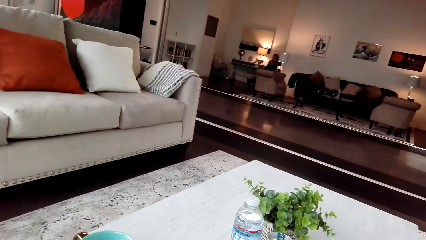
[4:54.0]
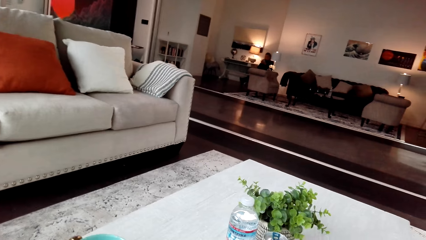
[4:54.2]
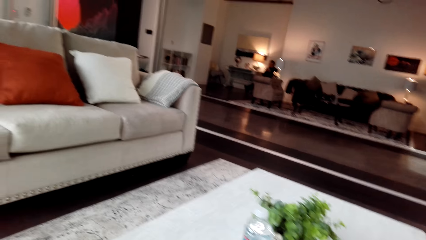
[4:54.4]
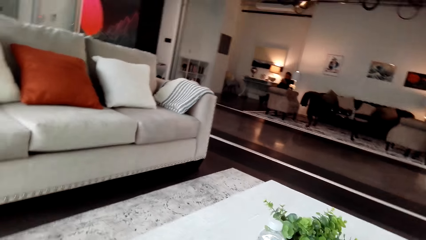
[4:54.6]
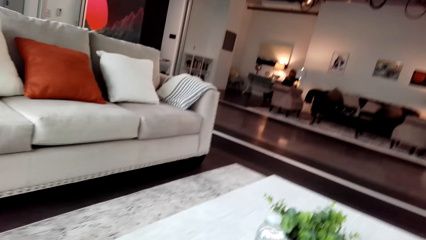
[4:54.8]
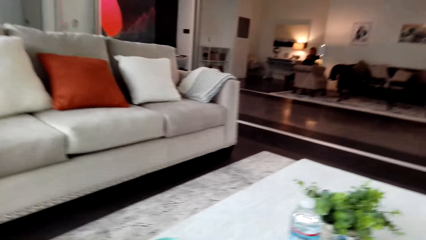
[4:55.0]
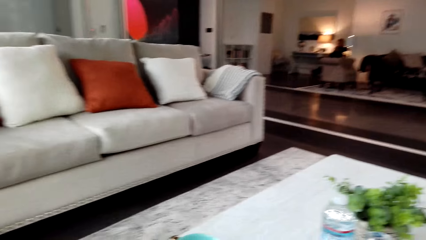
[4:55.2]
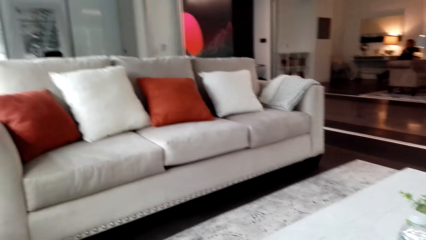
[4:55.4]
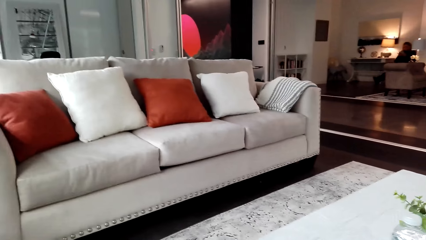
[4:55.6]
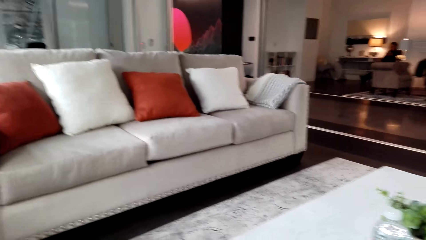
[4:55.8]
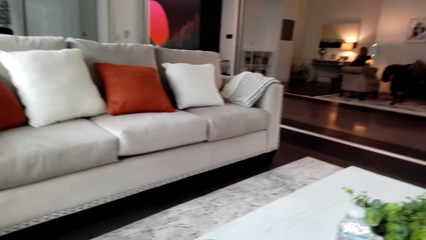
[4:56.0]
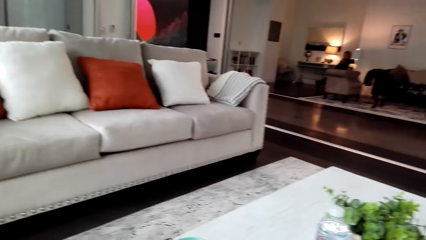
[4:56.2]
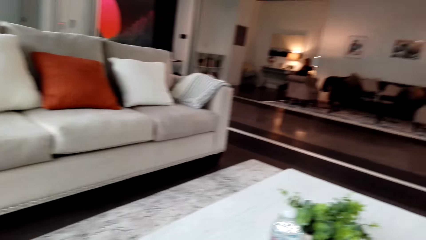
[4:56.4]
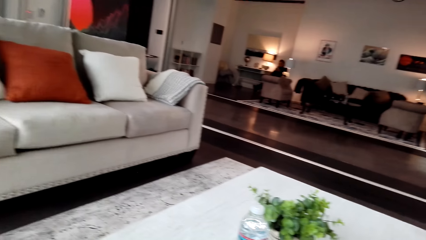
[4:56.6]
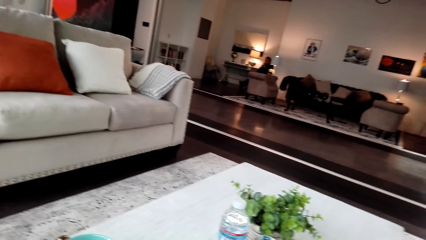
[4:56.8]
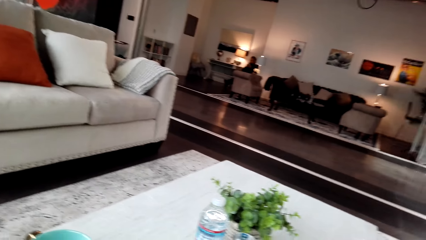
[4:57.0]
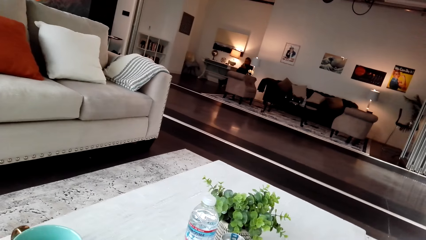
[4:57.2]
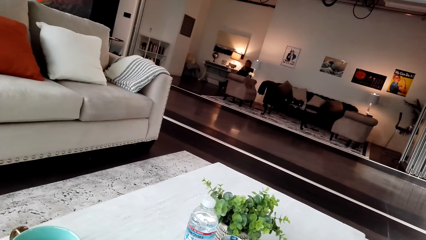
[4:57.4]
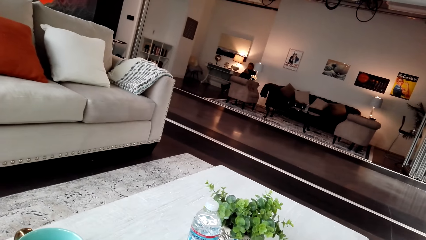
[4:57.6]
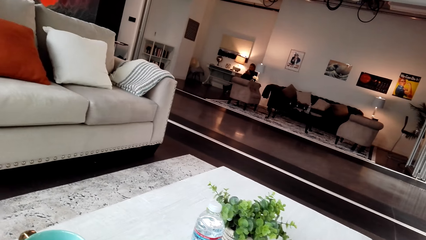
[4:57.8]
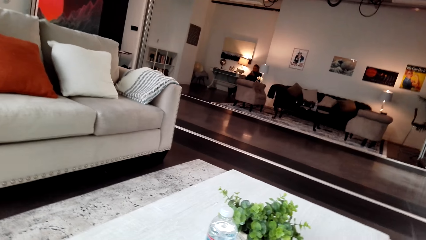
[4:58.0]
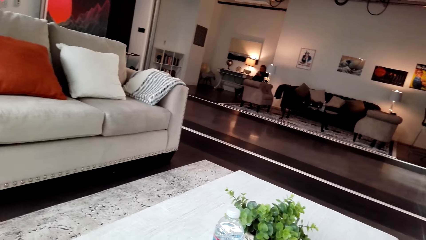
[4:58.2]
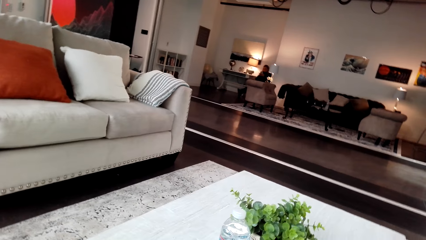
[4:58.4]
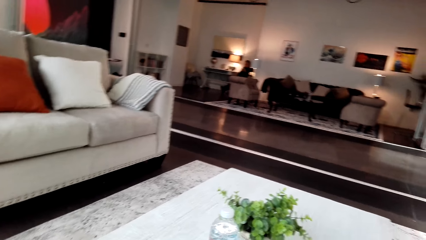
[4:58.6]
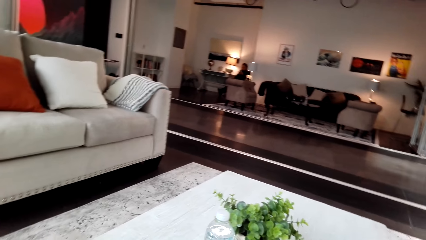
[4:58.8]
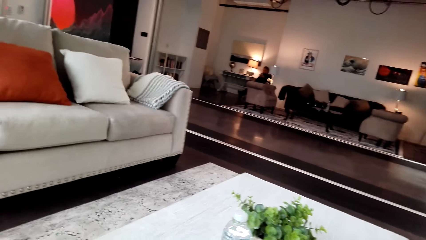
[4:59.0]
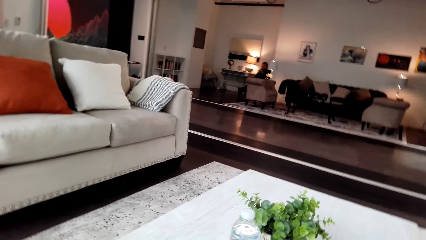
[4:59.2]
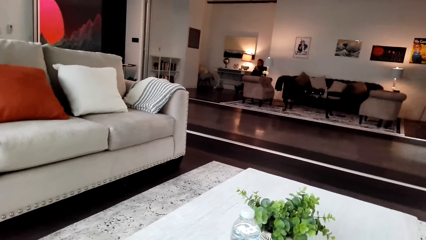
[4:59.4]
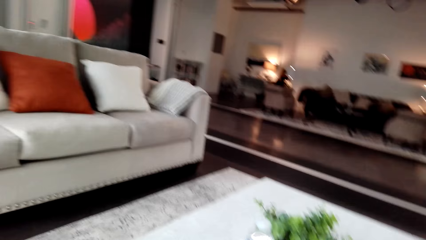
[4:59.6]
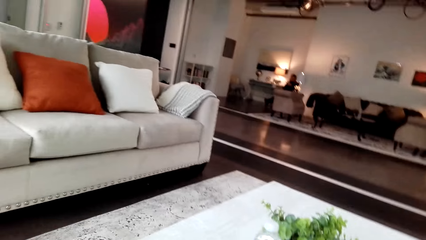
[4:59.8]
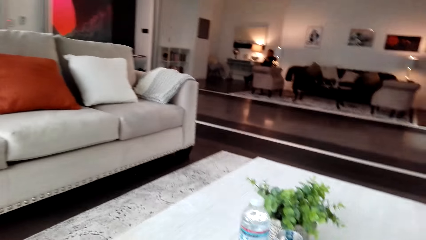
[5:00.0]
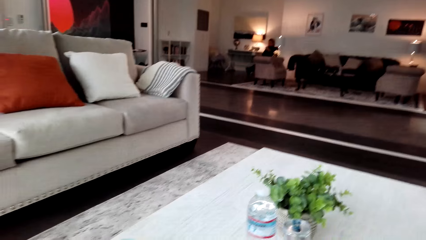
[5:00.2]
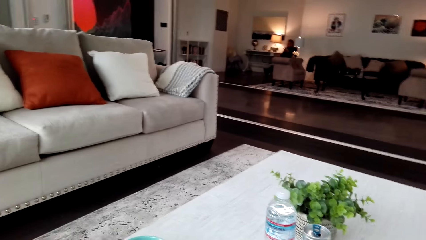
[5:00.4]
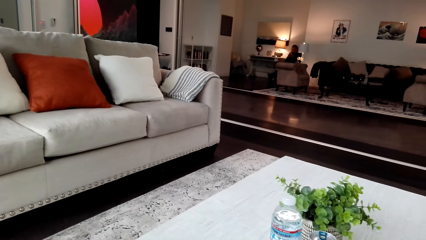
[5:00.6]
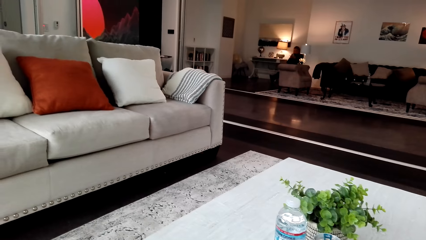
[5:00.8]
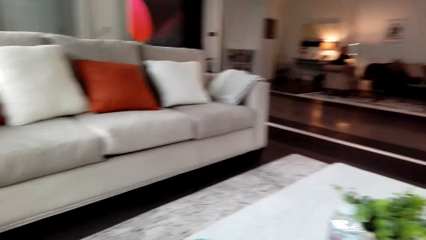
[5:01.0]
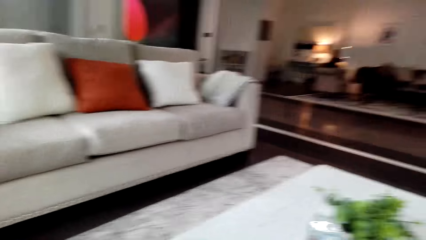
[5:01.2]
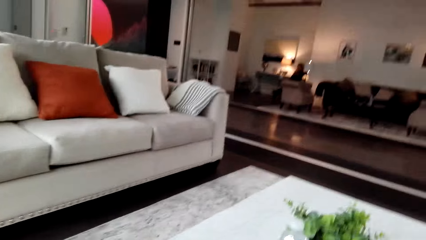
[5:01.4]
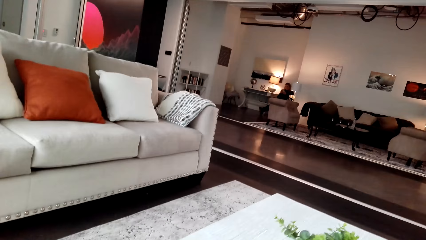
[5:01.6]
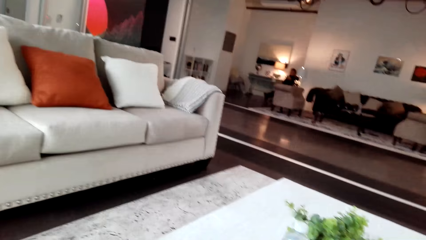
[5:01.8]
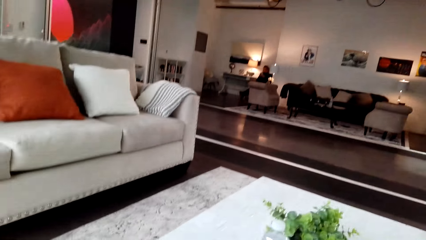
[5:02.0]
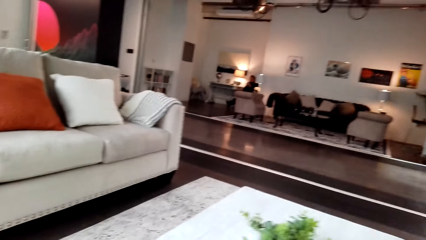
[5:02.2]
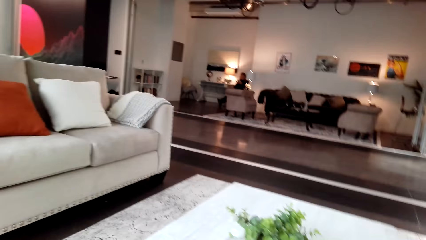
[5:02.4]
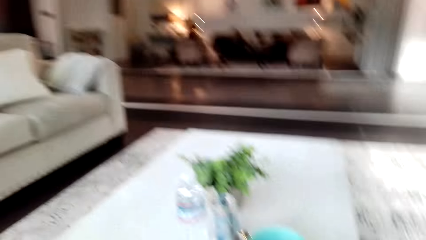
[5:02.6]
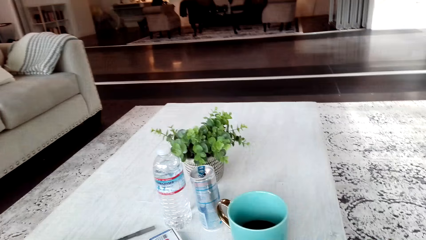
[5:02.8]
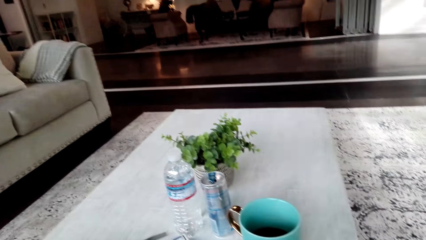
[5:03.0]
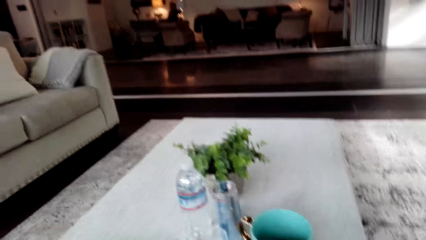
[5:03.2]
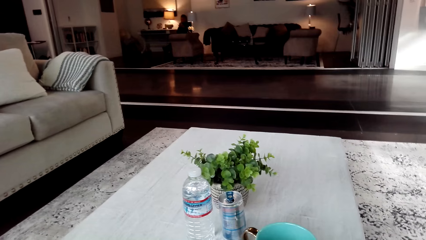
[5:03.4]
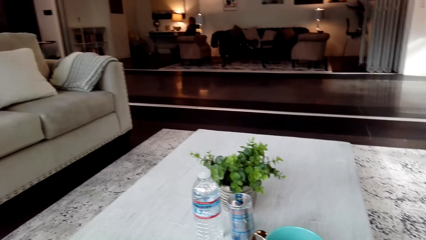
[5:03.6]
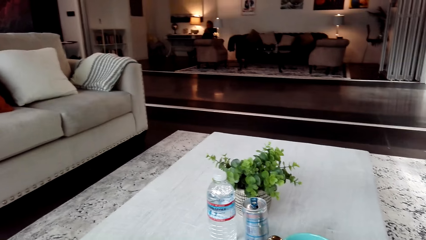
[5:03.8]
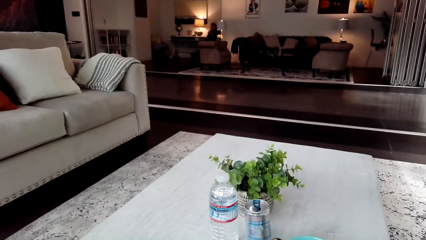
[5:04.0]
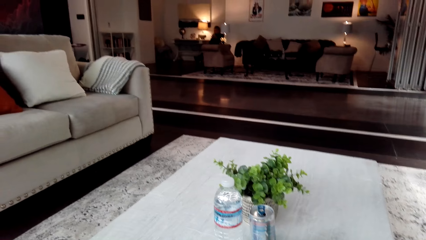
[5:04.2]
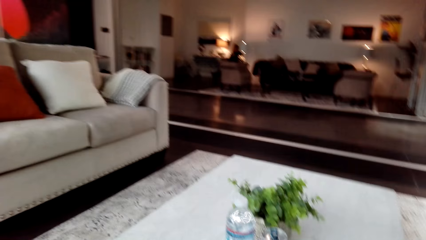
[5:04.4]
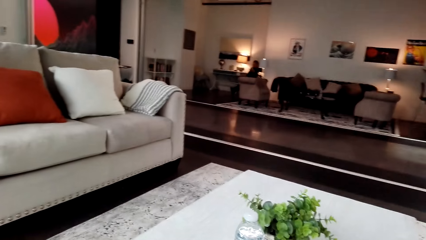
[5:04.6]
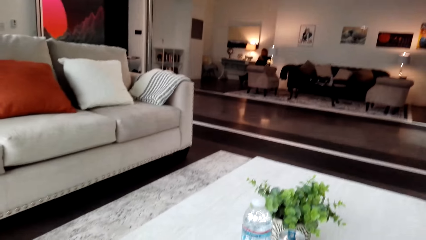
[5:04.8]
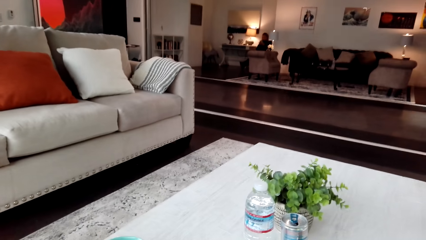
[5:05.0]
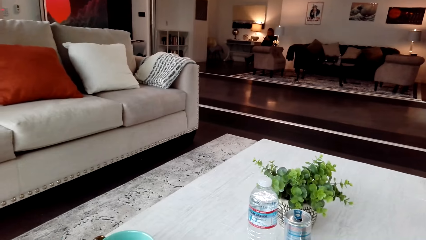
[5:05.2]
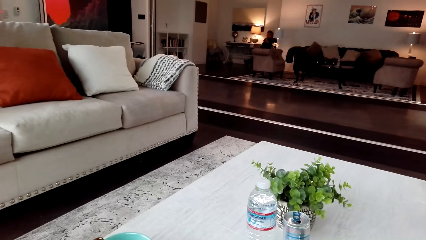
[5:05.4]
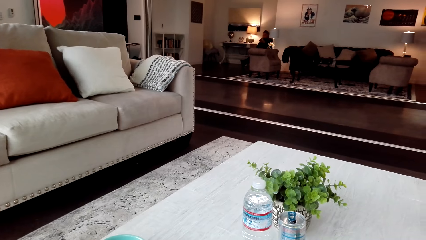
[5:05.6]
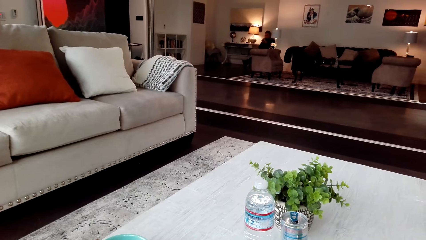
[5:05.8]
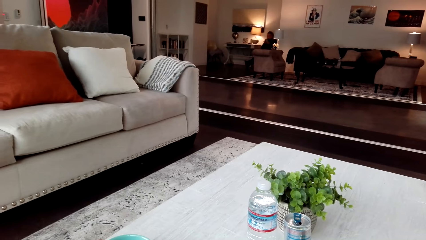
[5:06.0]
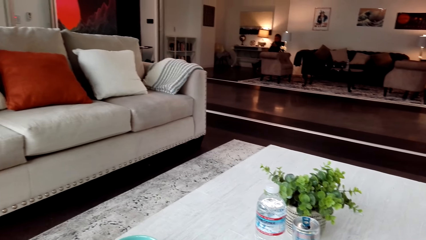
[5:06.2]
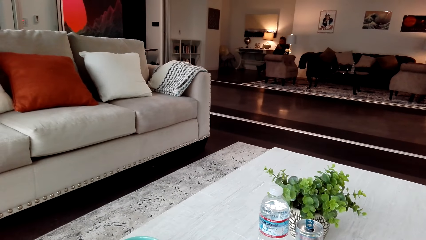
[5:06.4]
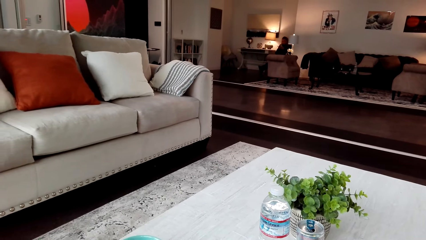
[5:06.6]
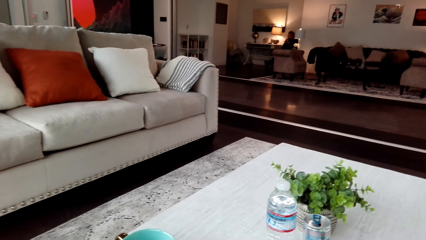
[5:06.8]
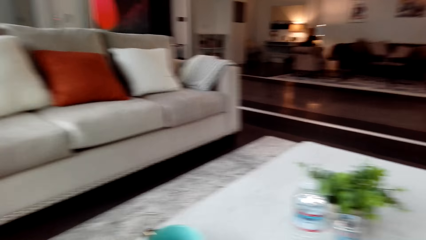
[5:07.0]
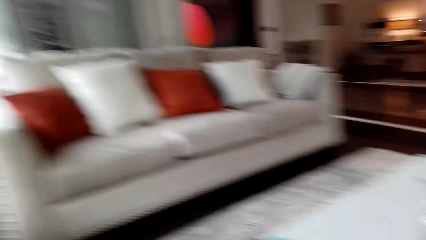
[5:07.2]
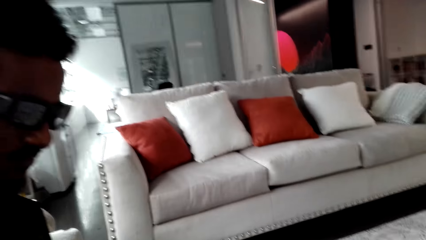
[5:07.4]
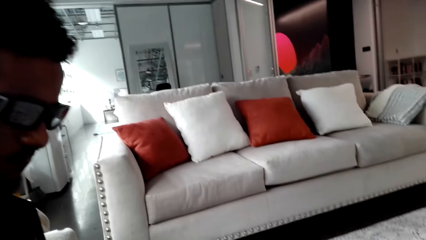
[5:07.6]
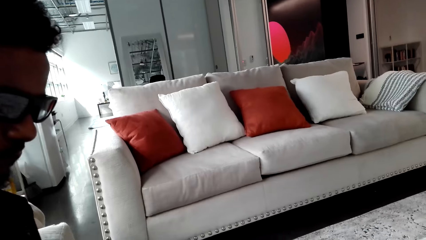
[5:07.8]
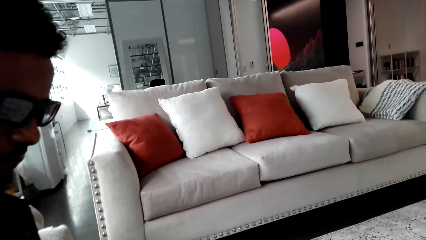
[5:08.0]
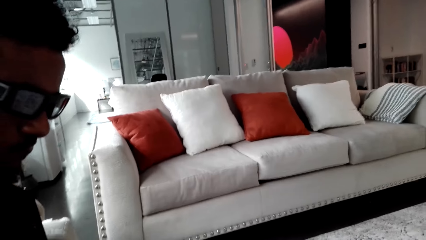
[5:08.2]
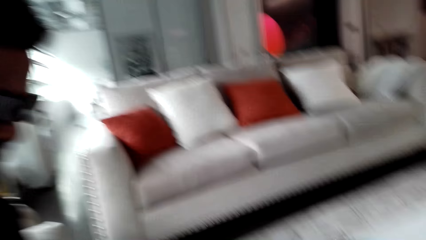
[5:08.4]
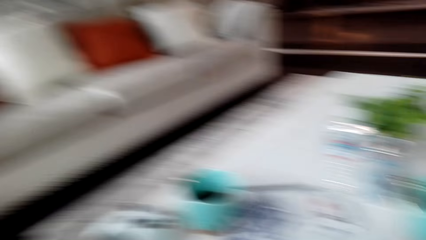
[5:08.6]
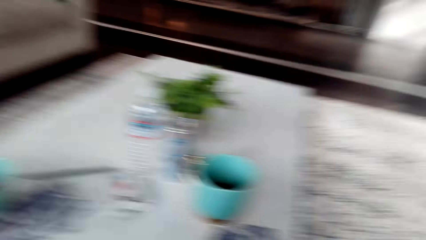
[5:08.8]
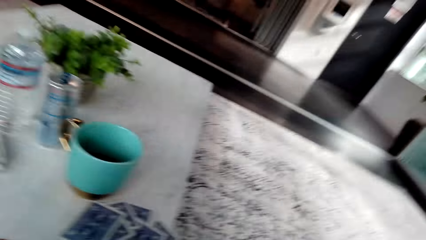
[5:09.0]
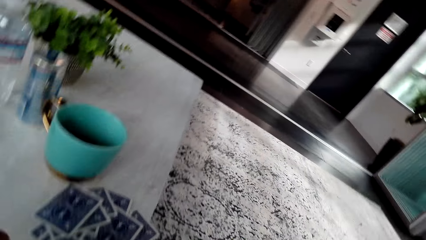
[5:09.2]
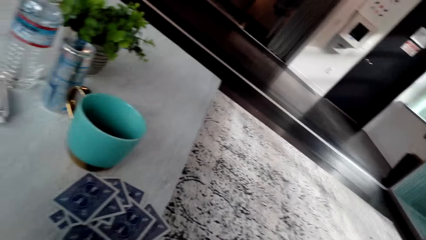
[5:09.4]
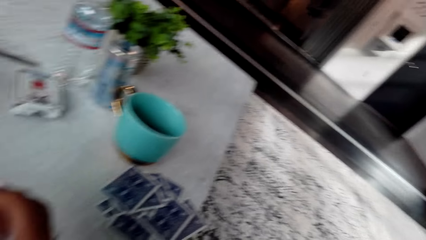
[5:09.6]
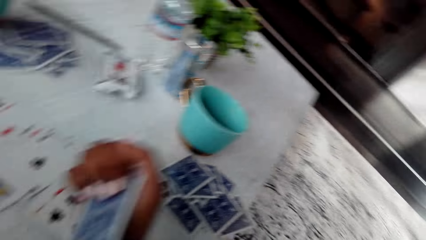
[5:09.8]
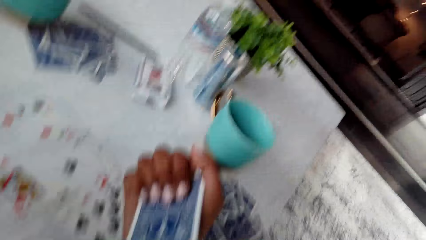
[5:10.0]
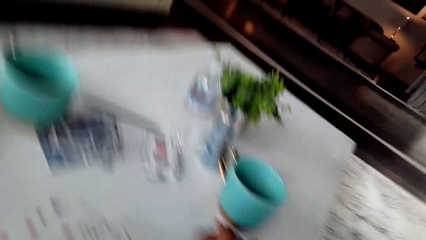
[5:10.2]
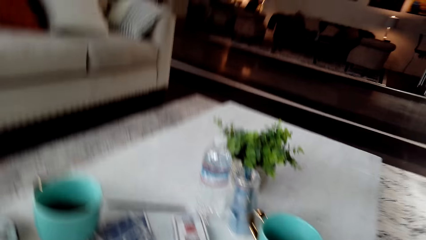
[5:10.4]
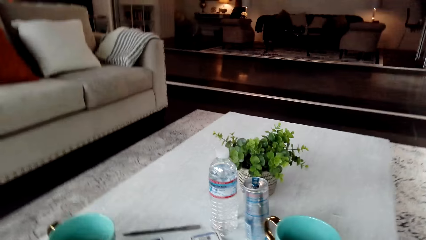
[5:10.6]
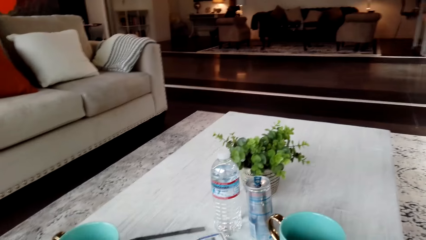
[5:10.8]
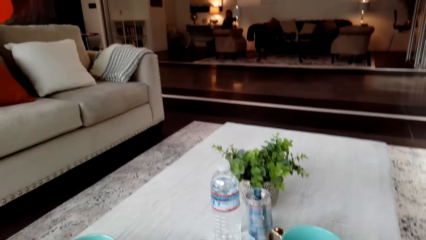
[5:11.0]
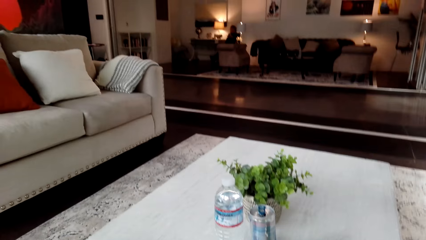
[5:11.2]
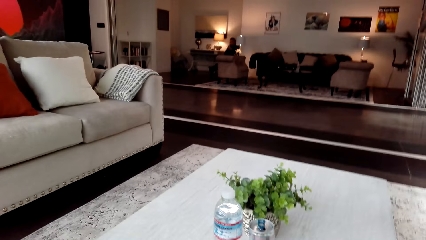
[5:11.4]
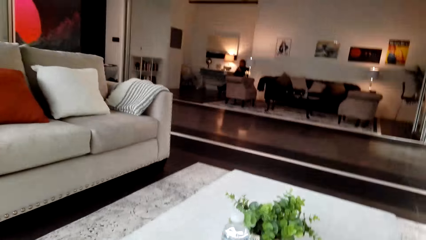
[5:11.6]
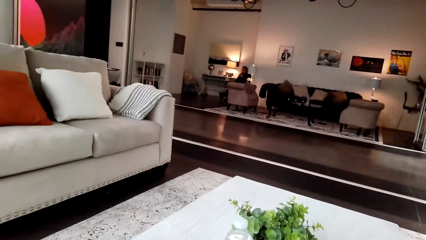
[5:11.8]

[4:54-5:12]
The camera wearer holds the cards.
